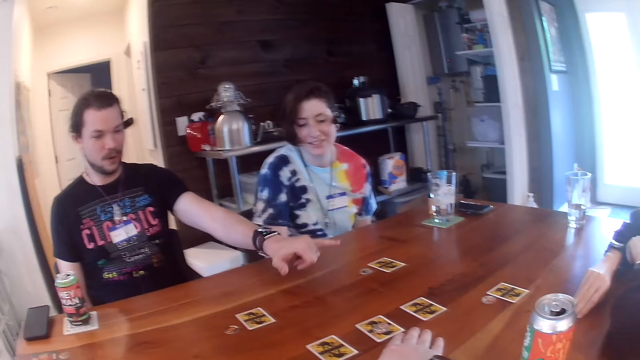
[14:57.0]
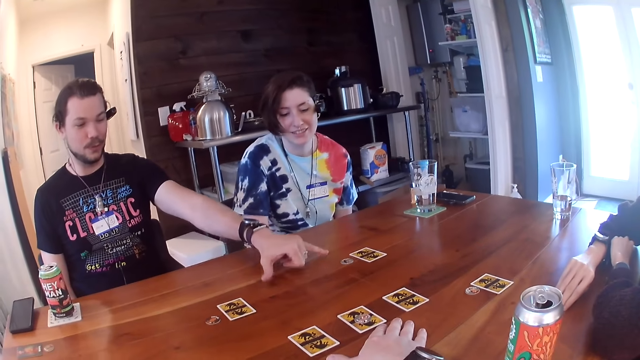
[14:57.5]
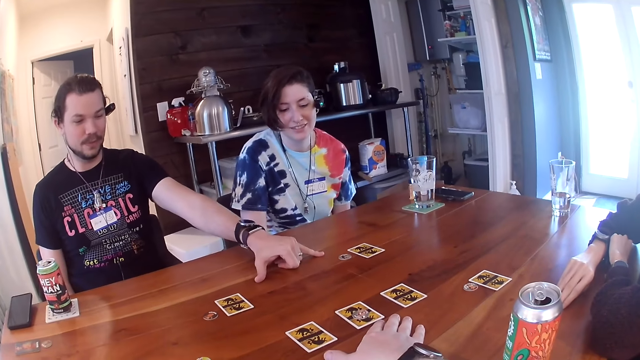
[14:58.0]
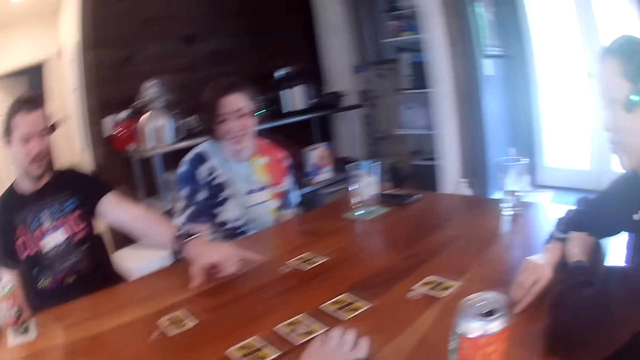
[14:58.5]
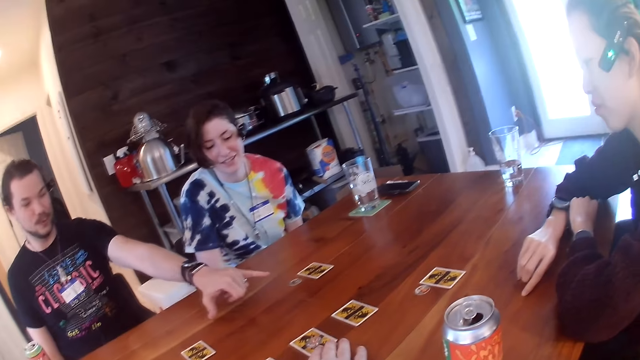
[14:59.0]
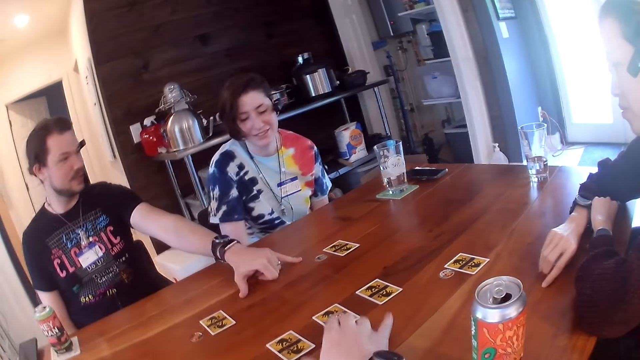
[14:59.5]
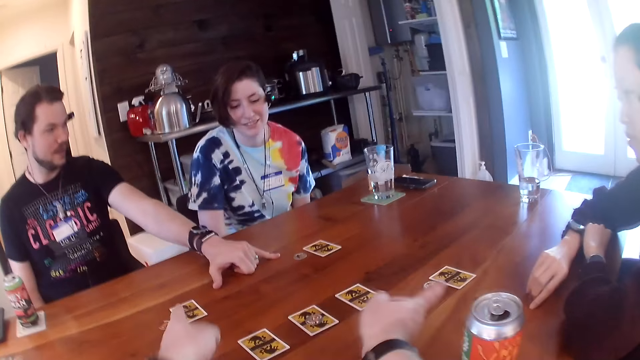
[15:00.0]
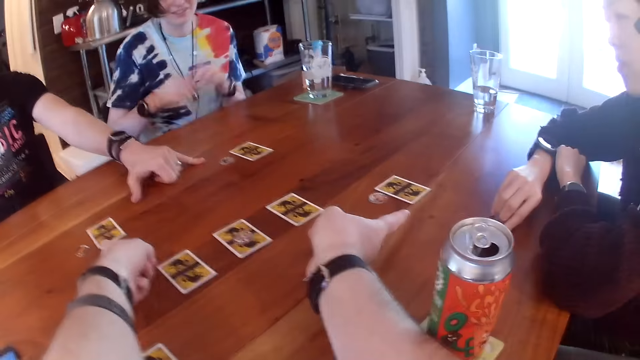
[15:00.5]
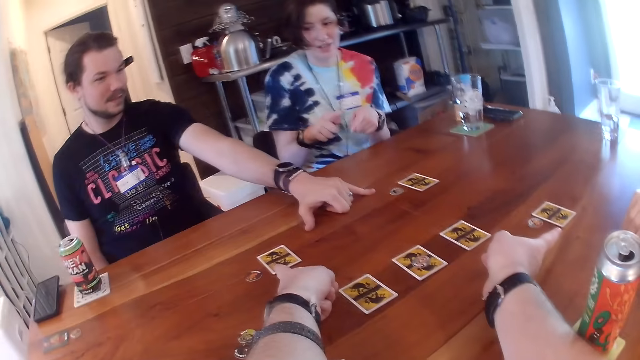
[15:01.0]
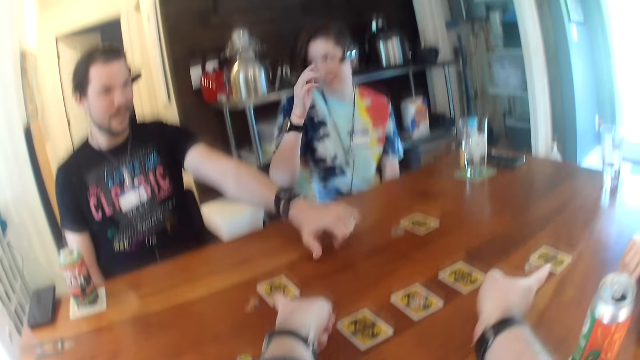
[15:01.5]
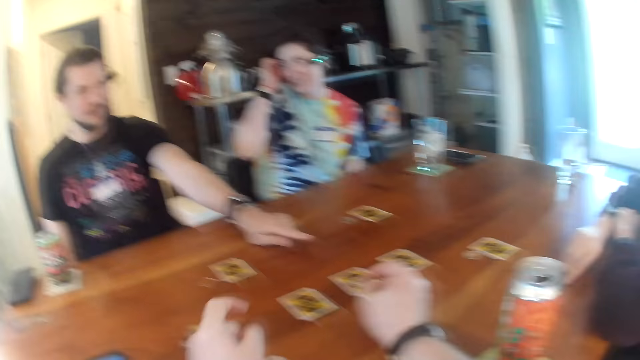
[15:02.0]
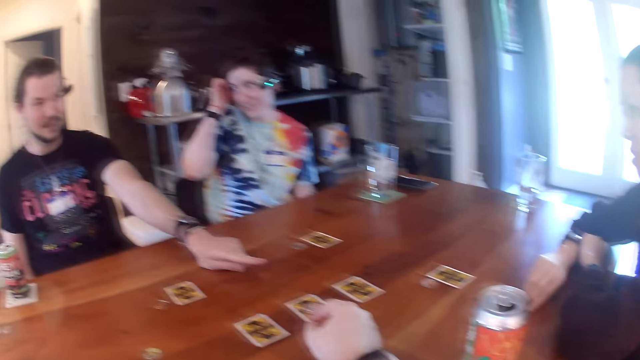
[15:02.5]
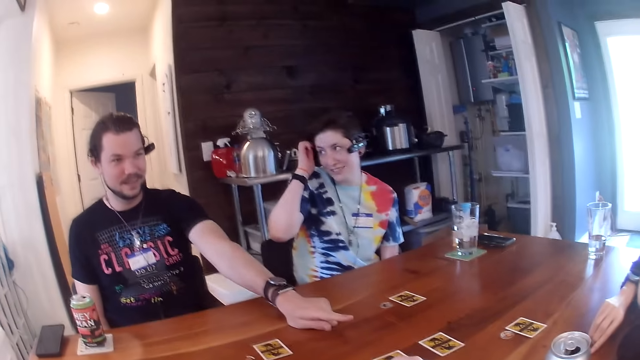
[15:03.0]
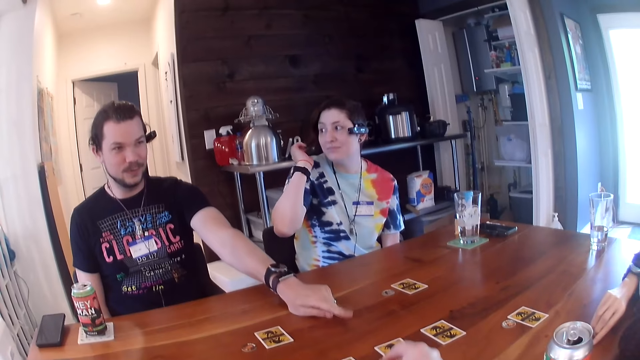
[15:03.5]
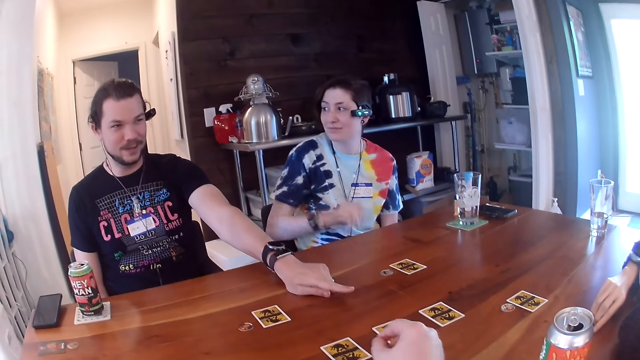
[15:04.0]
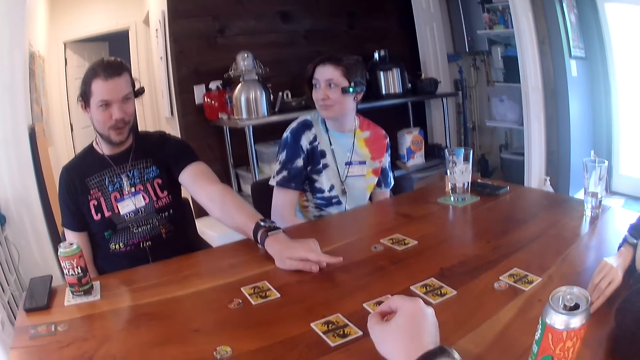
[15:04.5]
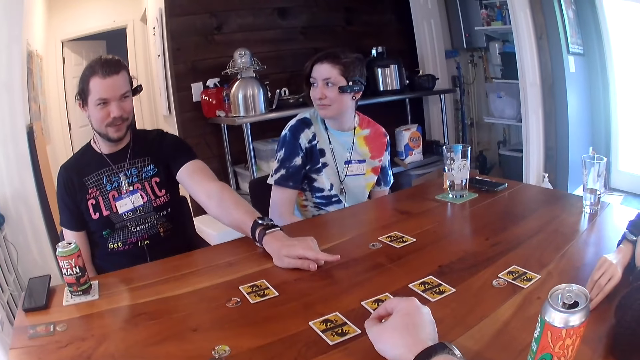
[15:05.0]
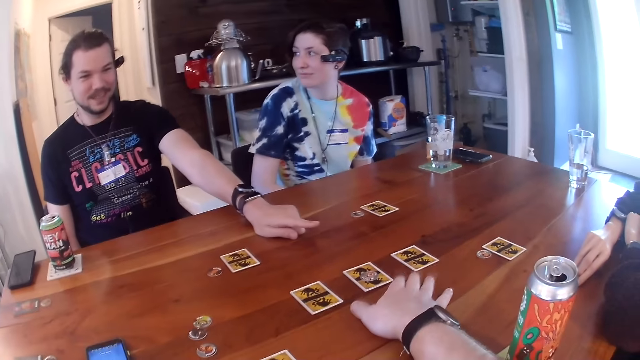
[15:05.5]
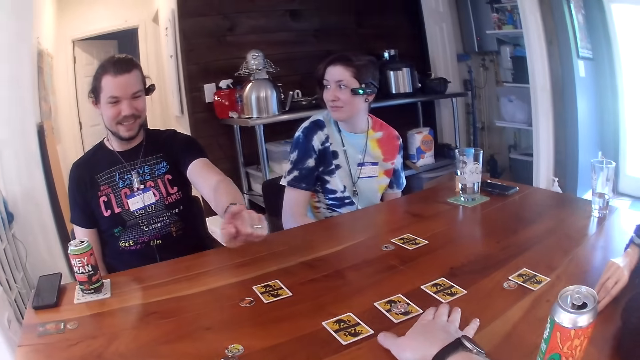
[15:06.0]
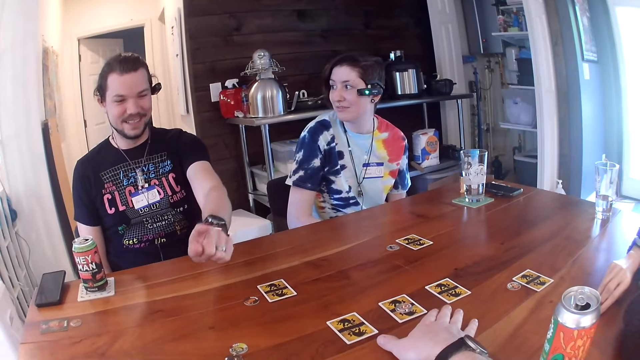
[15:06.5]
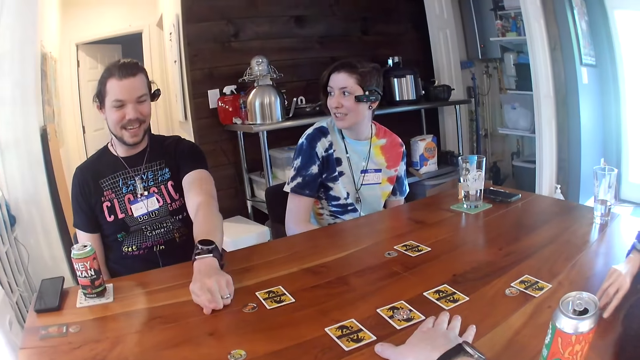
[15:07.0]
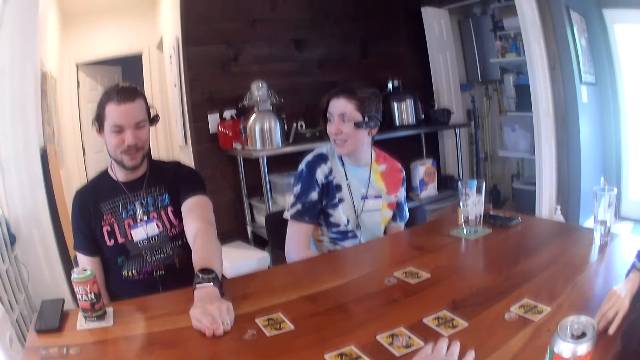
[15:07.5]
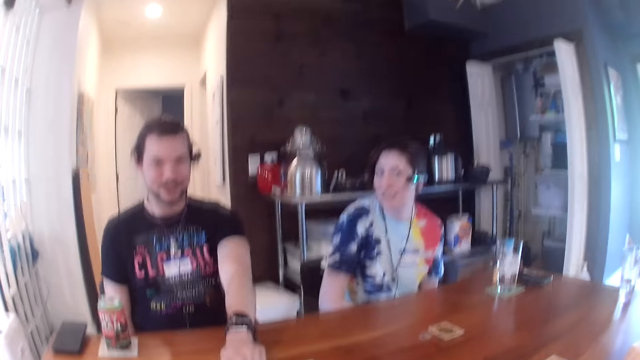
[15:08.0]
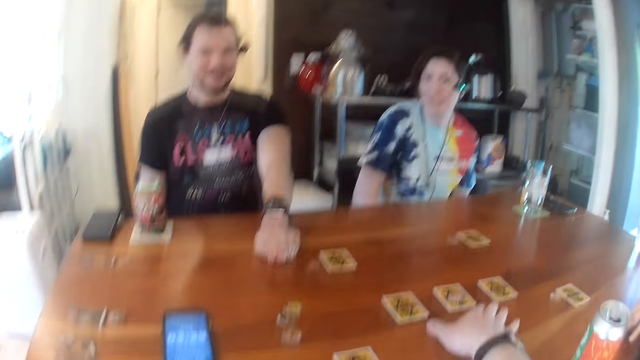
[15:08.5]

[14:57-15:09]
A man taps the table with his left hand and moves his hand on the table. The camera wearer moves both hands on the table. He places his left hand on a card on the table. A woman moves her hands. The man places his left hand on the table. The woman adjusts her hair with her right hand. The camera wearer moves one hand from the table. The man points at something with the left hand. The camera wearer moves a hand on the table. He places his right hand on the table. The man moves his hand on the table and places his left hand on the table.

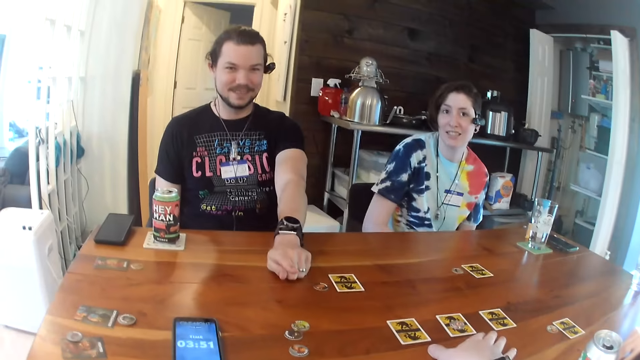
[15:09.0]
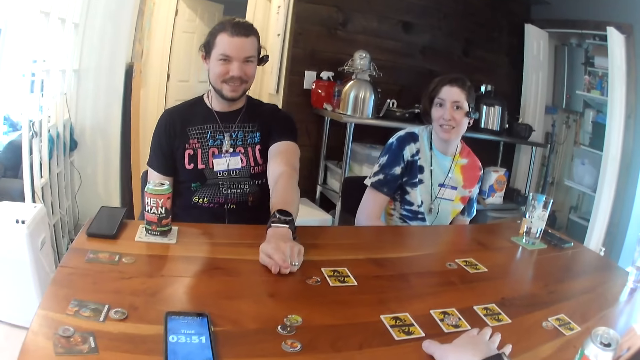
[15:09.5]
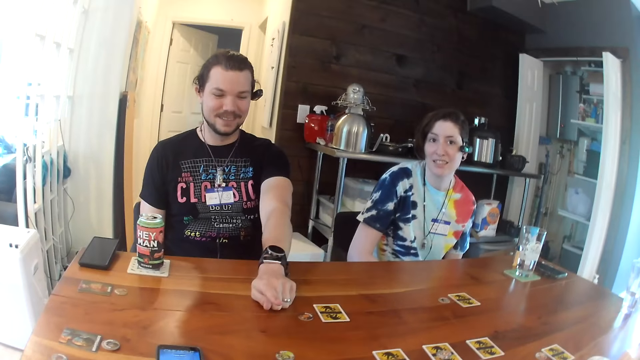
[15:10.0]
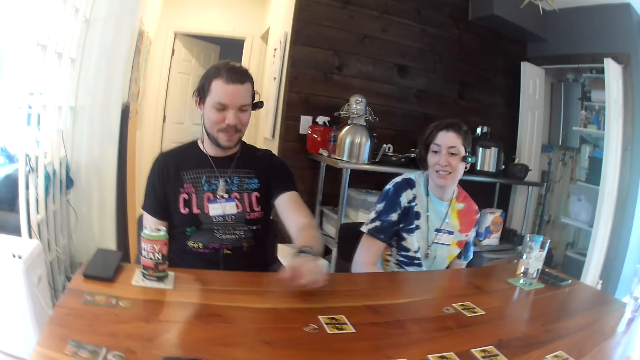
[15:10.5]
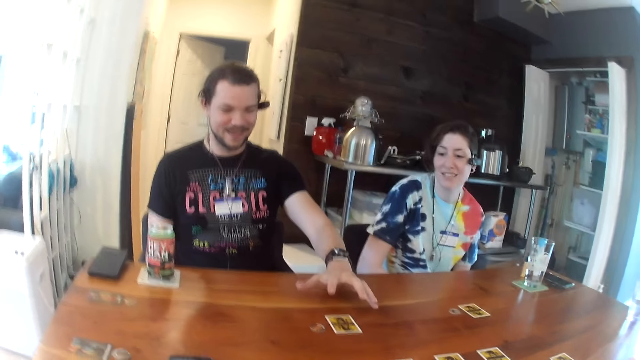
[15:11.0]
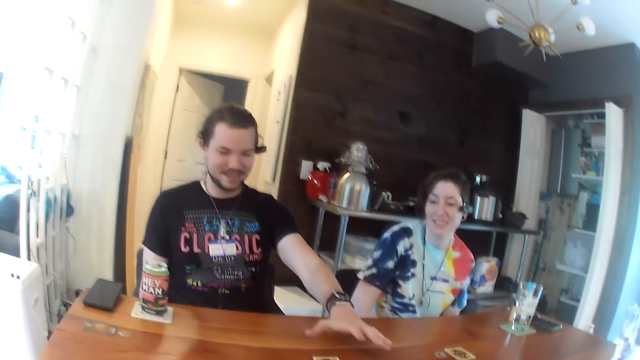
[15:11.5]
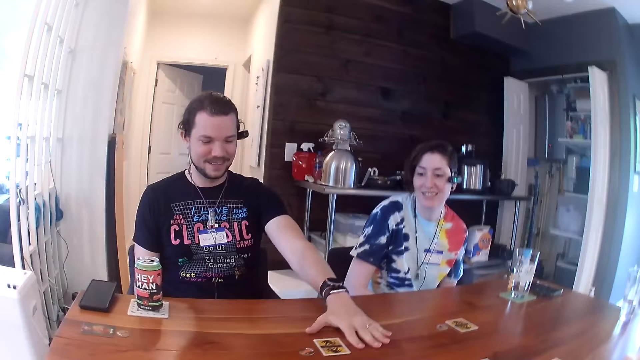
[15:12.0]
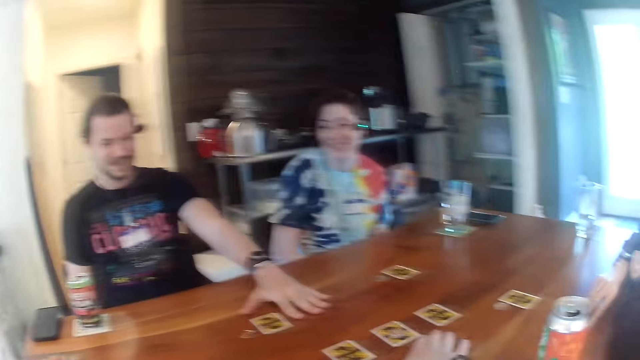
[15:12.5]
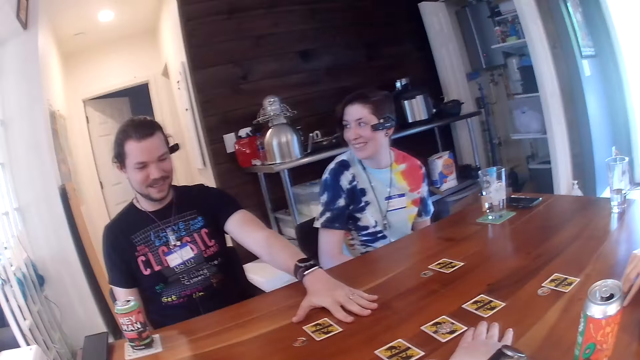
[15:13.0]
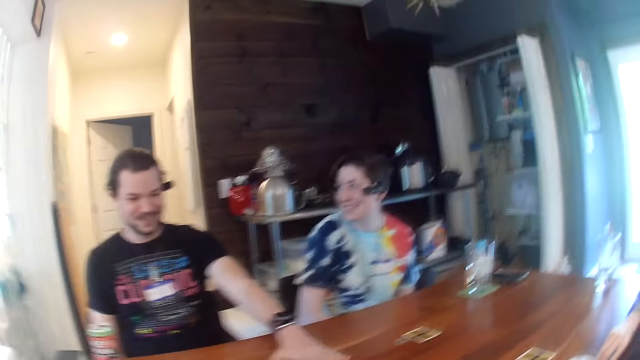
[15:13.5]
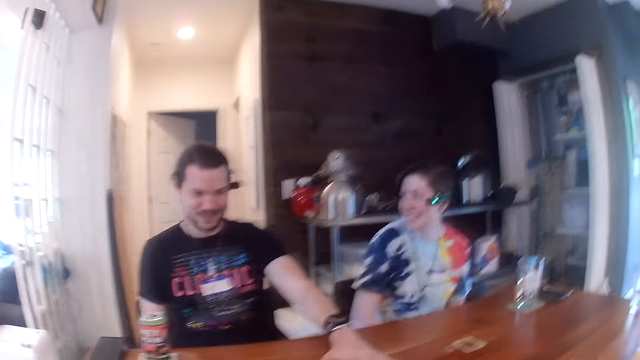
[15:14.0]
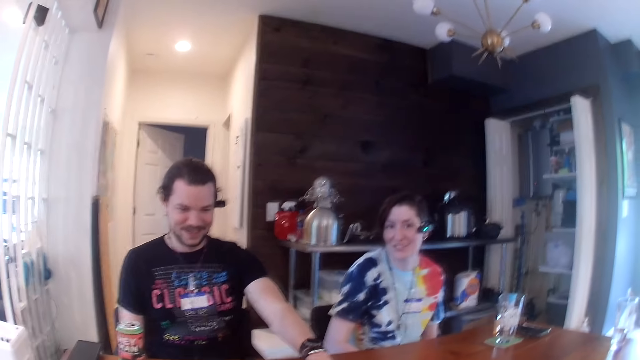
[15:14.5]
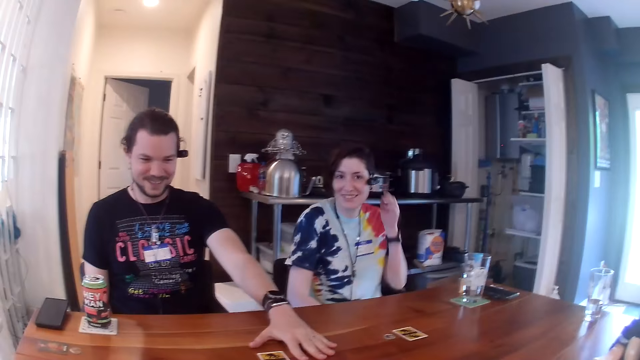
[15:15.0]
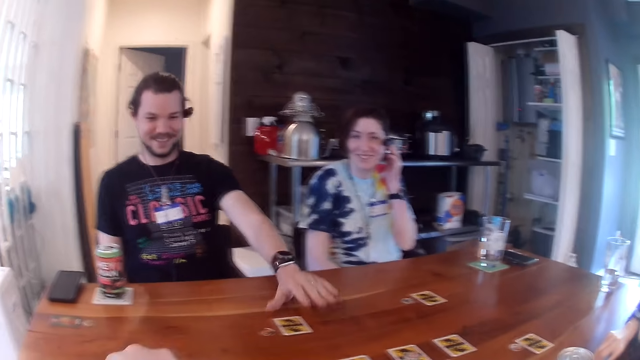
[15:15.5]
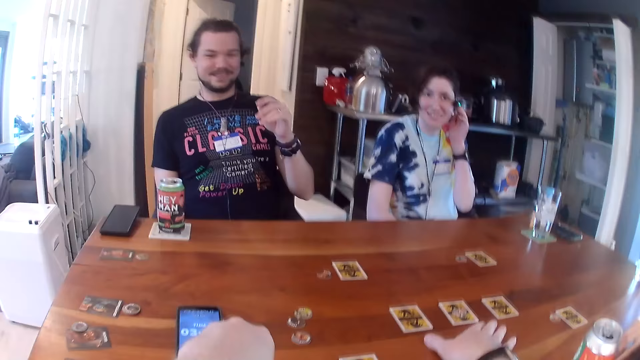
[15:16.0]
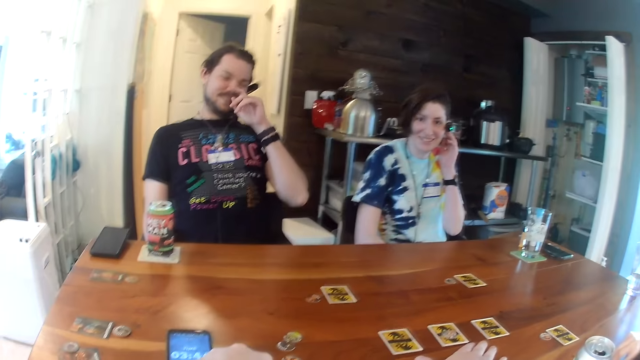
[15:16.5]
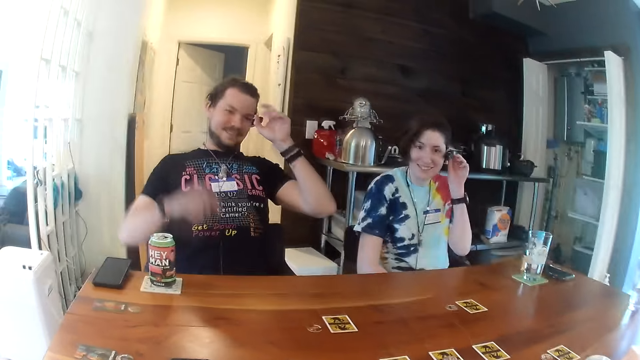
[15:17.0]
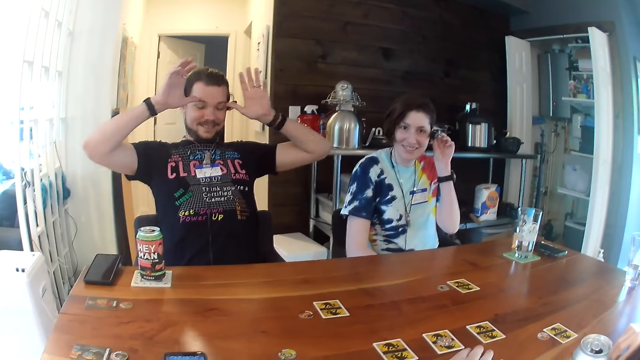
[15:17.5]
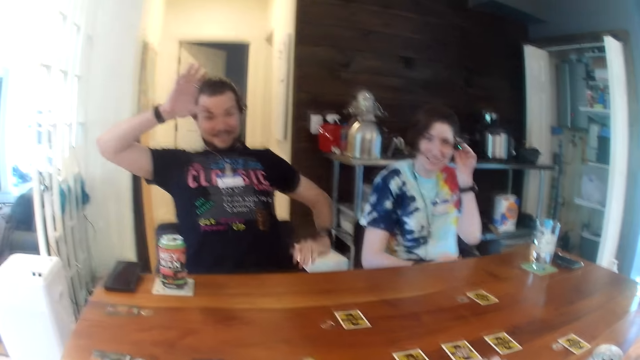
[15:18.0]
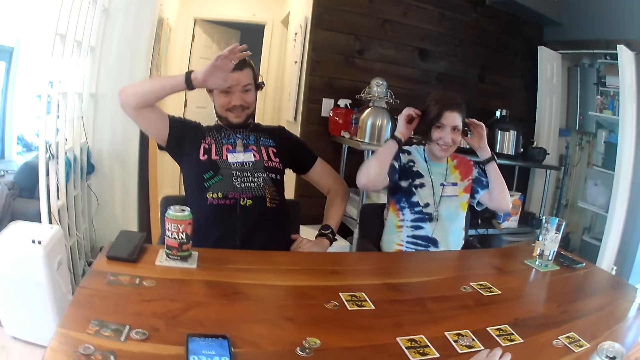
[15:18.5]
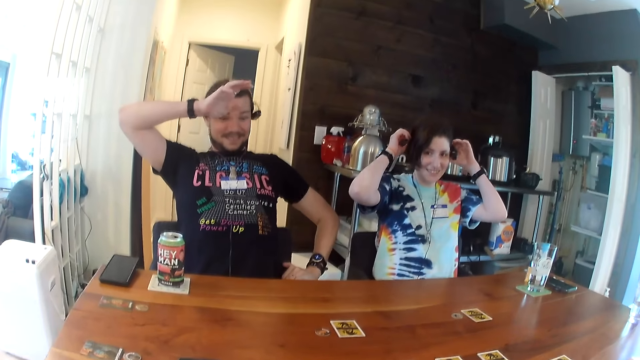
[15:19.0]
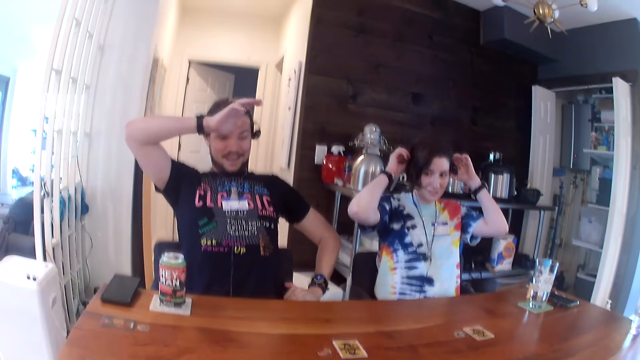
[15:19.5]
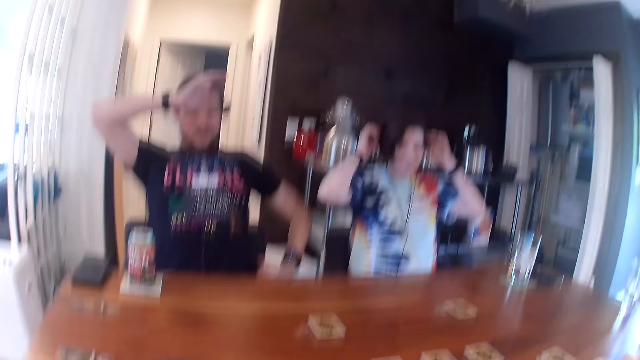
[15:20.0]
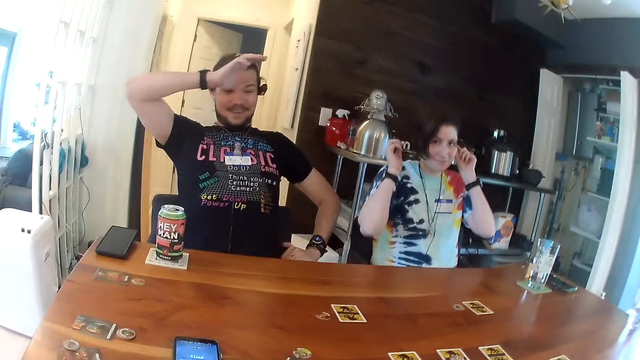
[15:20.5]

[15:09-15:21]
The camera wearer moves a hand on the table. They do something. A man moves a hand on the table and places his left hand on the table. The camera wearer does something. A woman adjusts her camera with her left hand. The man rubs his face with his left hand. He lifts both hands. He rubs his face with his left hand again. He drops the left hand. The woman lifts both hands. She adjusts the camera on her head with both hands. She adjusts the camera on her head with her left hand.
